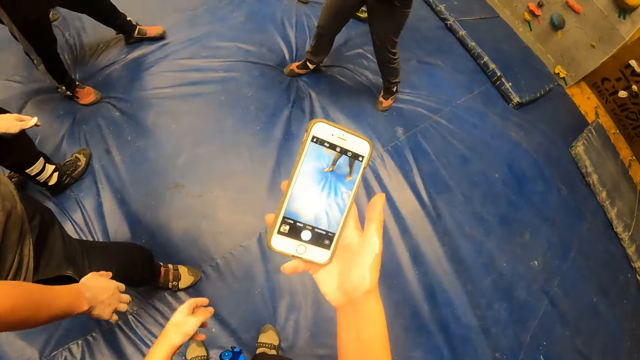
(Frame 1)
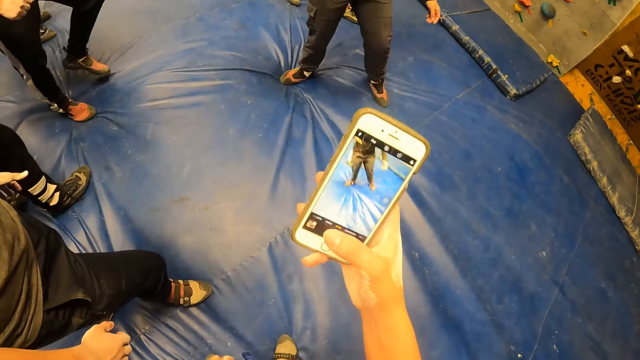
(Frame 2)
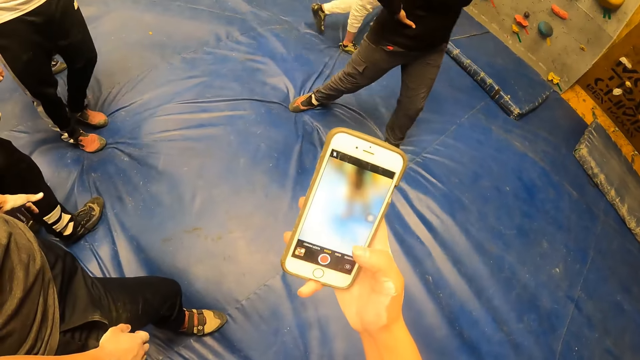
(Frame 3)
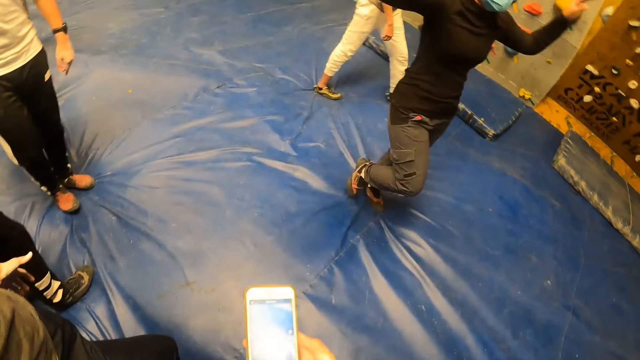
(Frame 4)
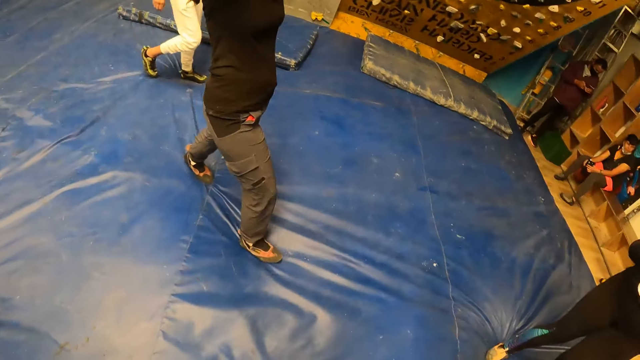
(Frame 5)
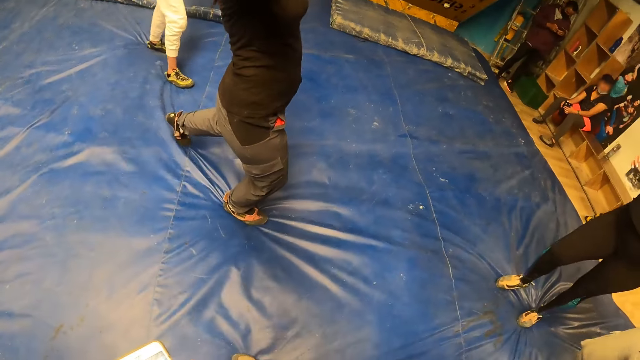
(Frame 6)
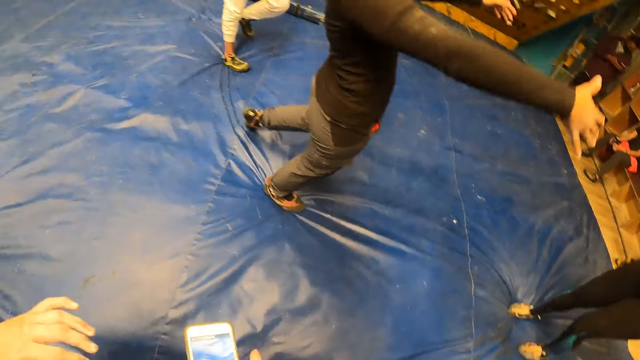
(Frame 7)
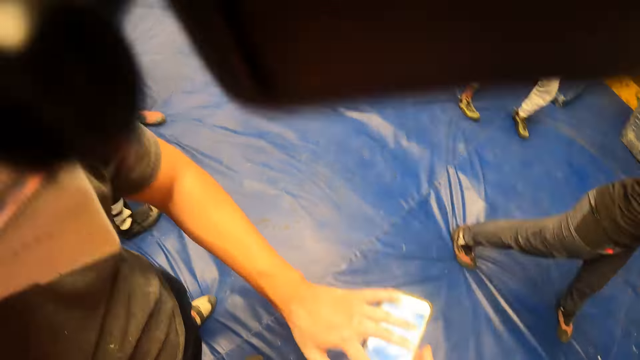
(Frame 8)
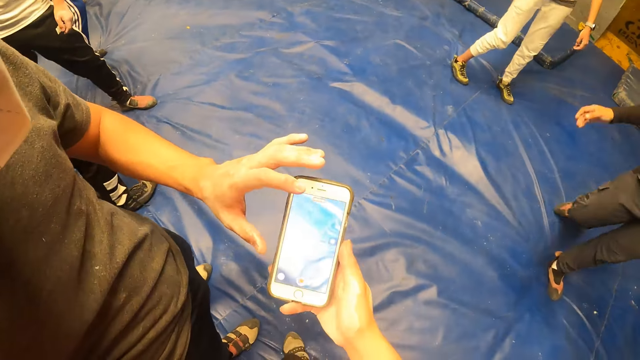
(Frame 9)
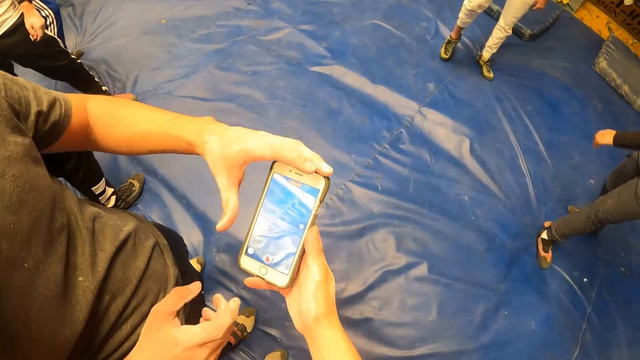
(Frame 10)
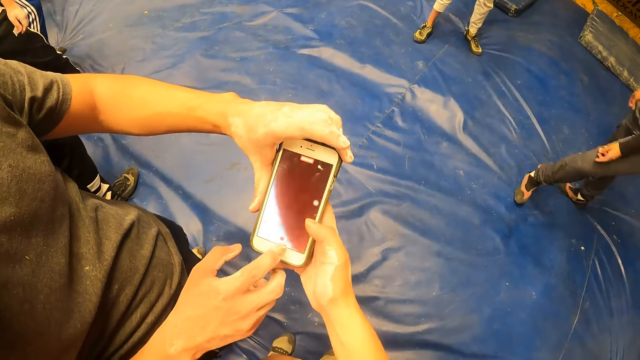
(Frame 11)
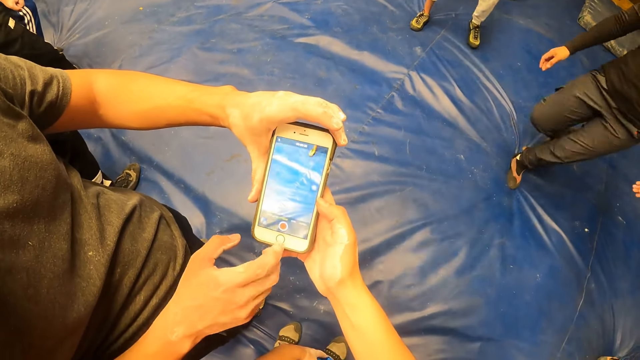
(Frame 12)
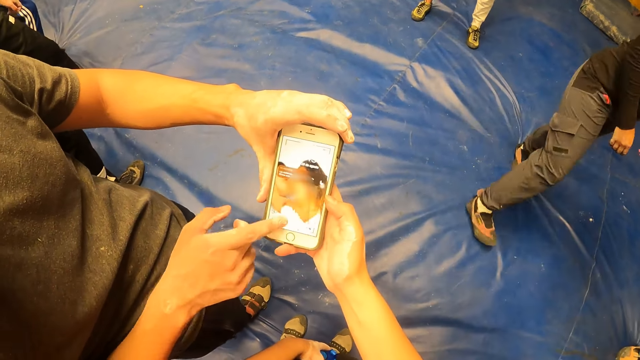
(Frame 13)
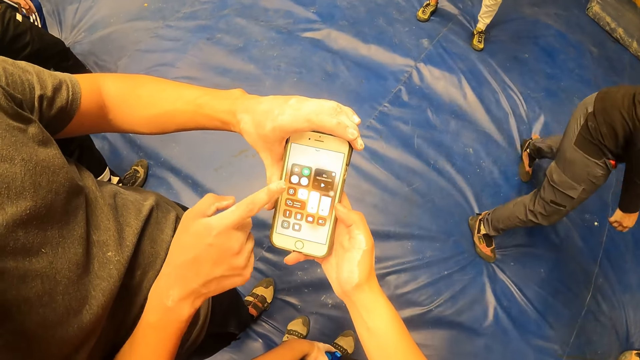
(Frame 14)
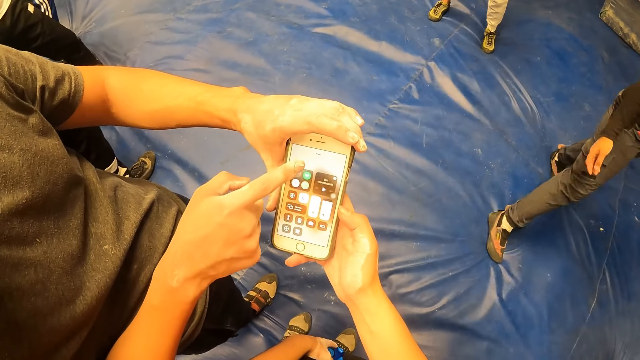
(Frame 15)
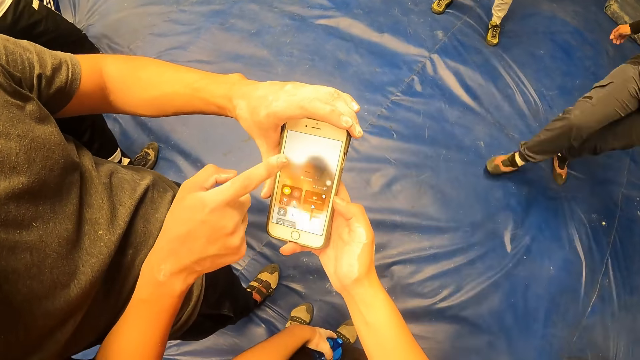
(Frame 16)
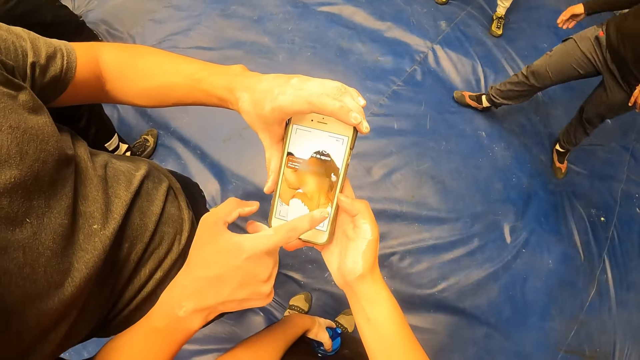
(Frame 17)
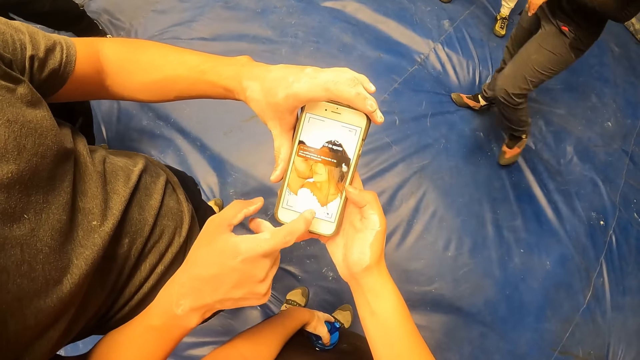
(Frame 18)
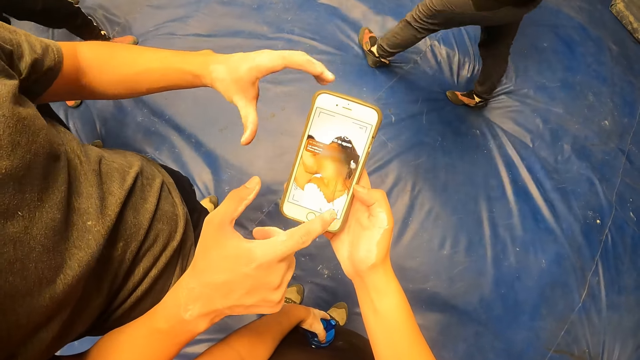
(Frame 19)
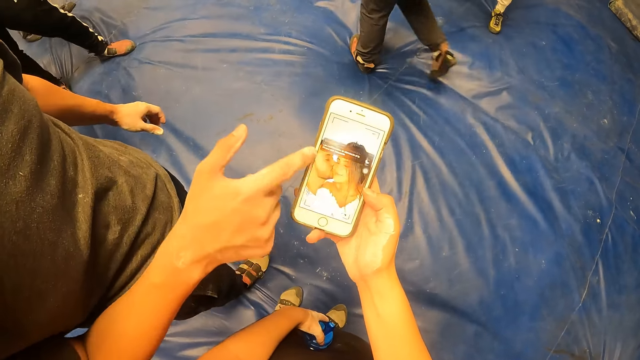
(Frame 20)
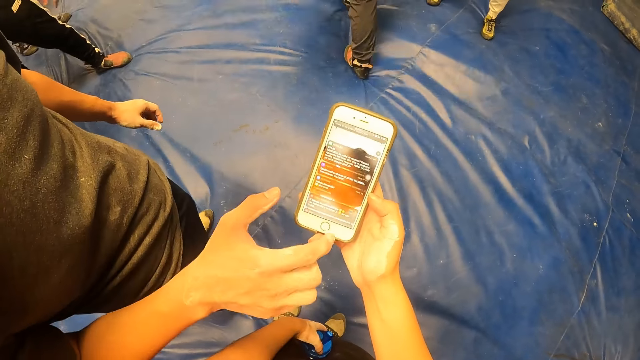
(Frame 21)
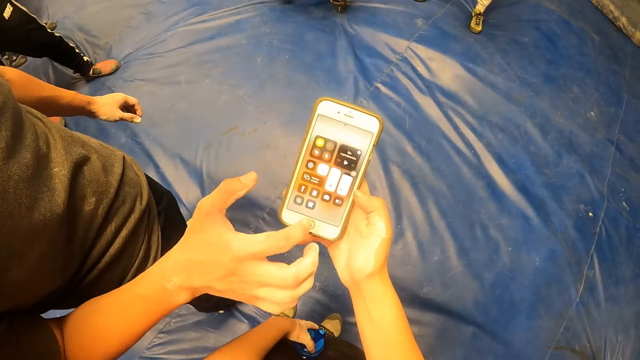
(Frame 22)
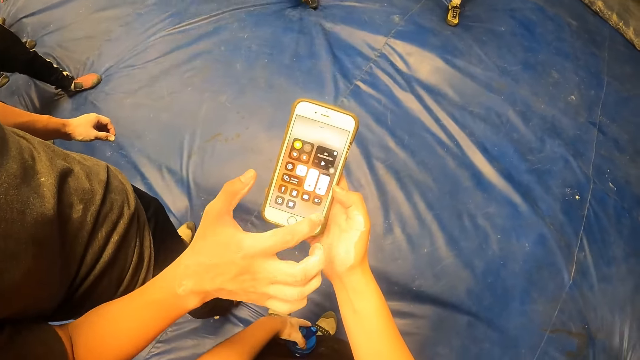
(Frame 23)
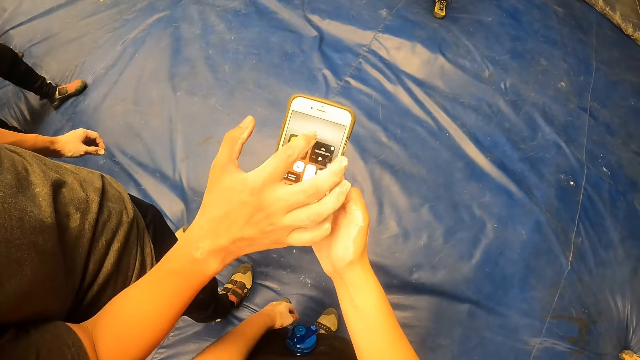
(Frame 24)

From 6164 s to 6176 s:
The camera wearer looks around the room. The man operates the phone with his right hand. The man uses the phone.

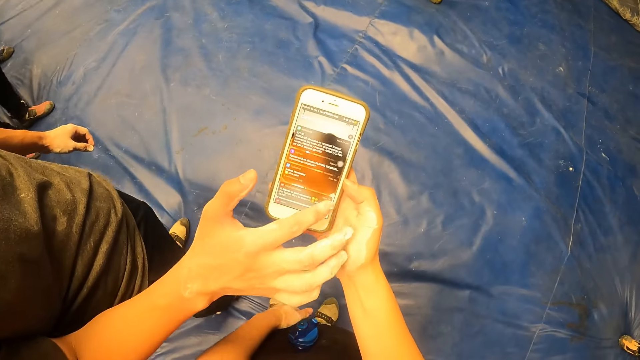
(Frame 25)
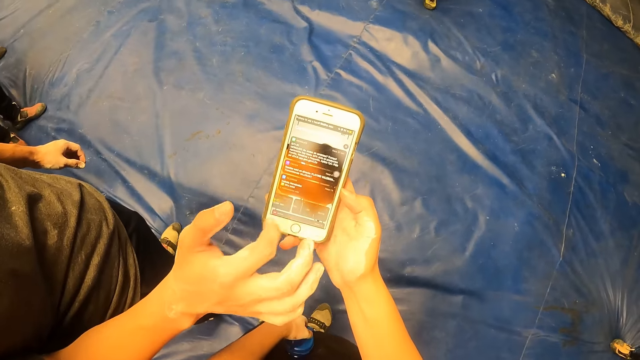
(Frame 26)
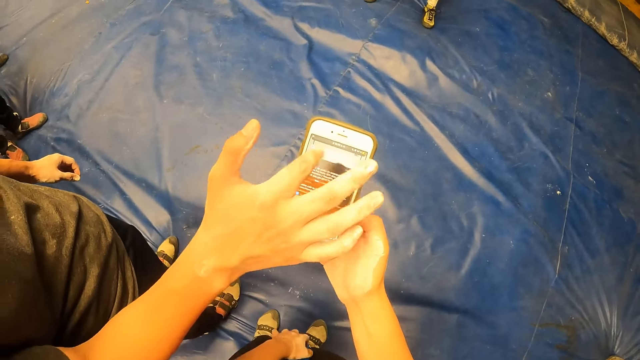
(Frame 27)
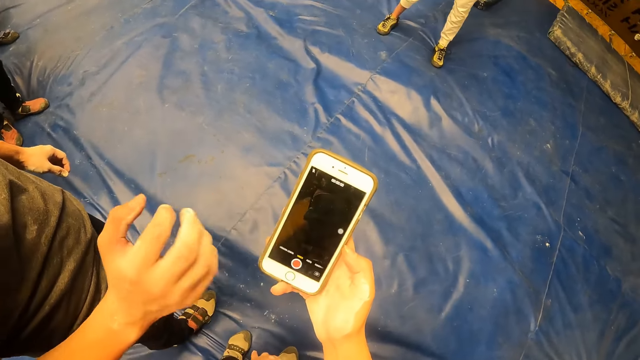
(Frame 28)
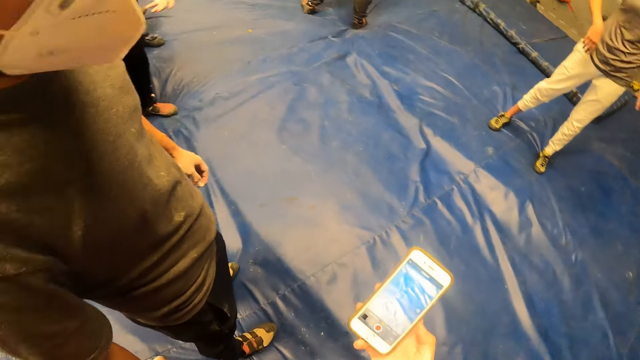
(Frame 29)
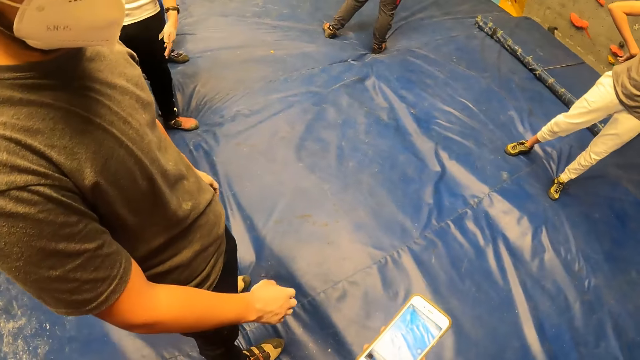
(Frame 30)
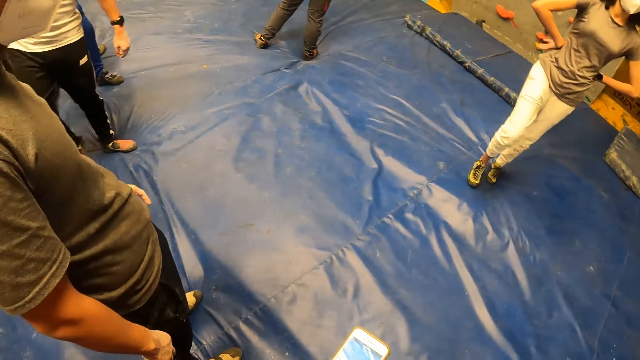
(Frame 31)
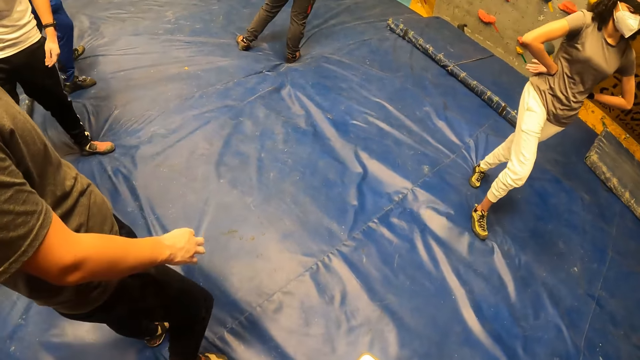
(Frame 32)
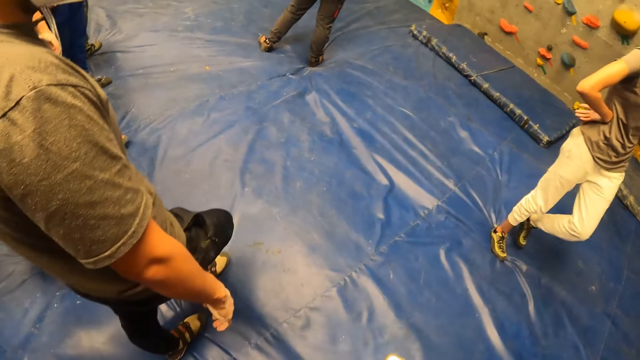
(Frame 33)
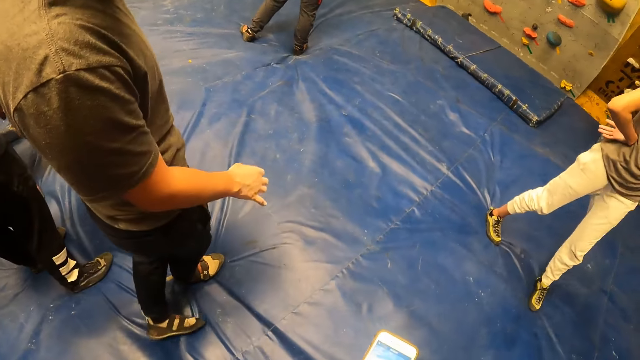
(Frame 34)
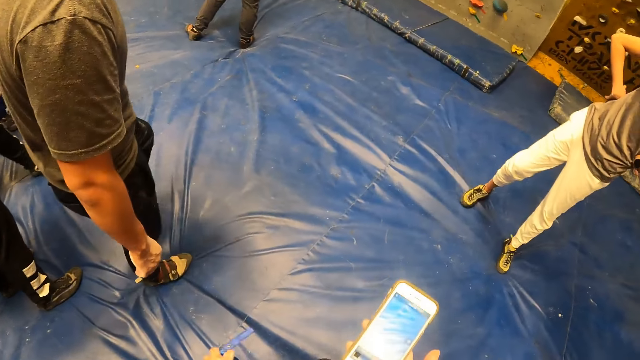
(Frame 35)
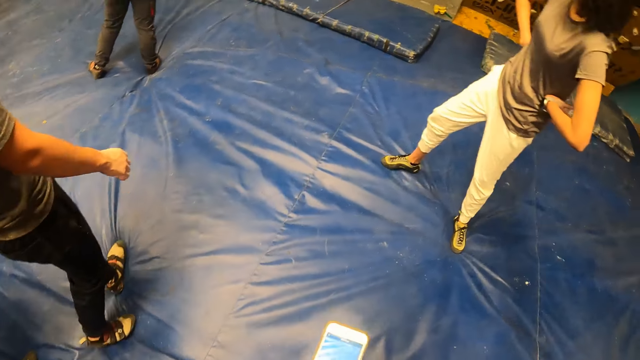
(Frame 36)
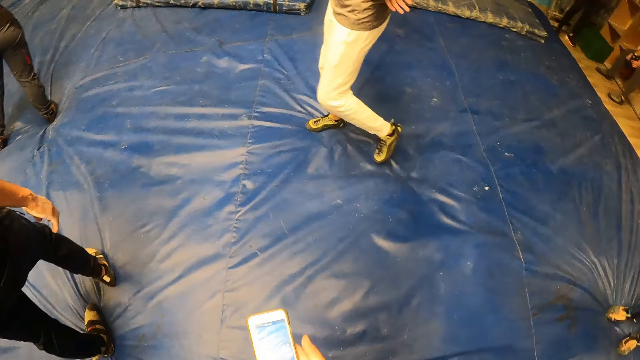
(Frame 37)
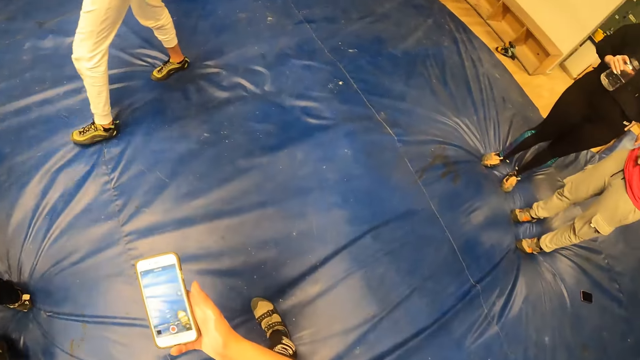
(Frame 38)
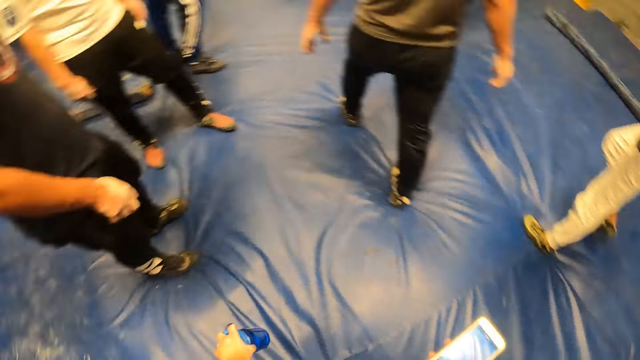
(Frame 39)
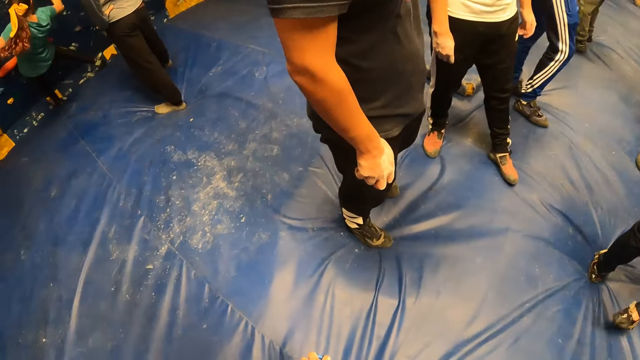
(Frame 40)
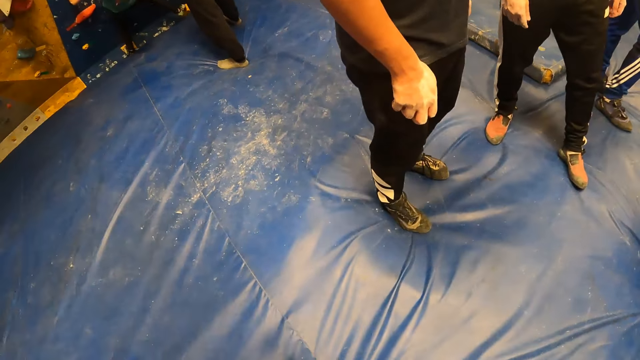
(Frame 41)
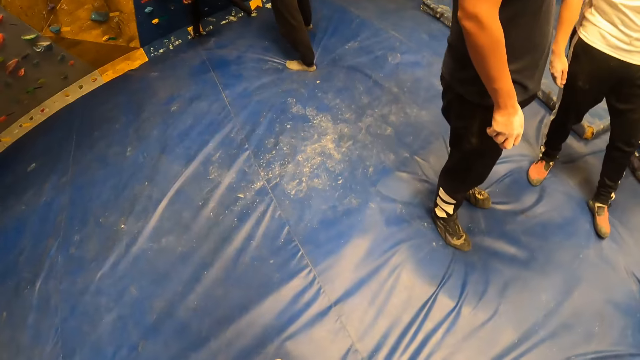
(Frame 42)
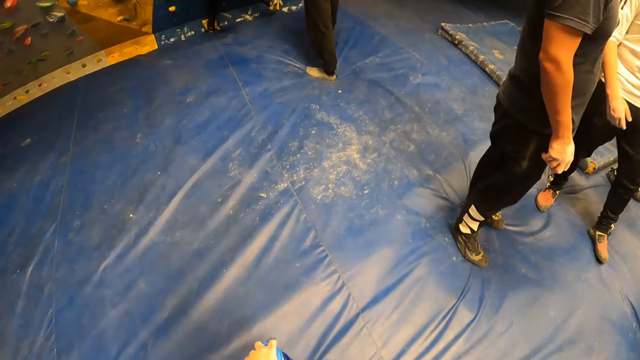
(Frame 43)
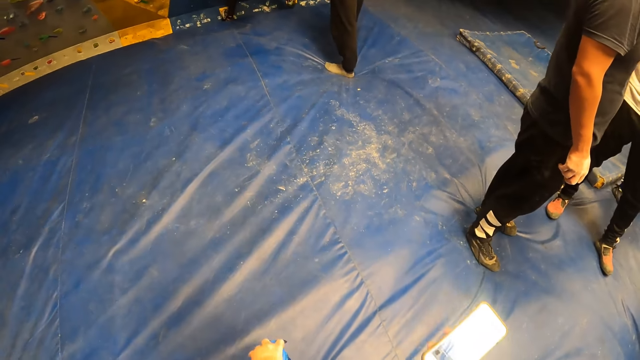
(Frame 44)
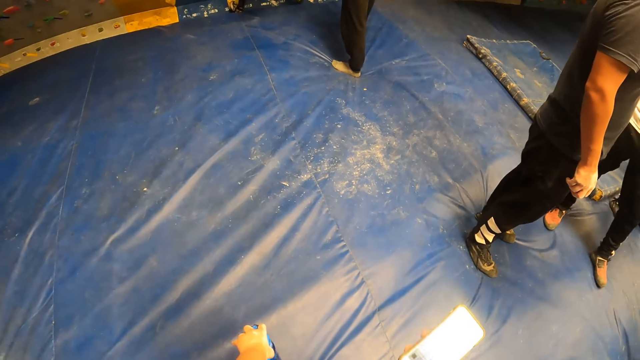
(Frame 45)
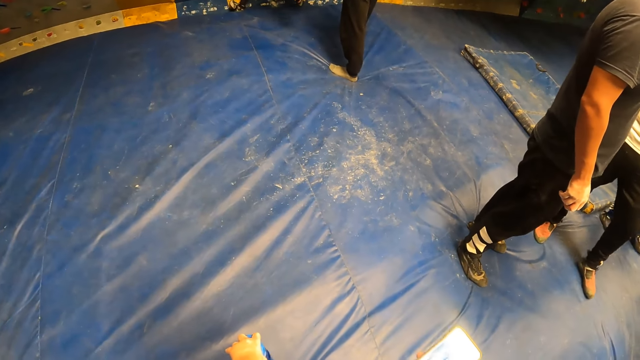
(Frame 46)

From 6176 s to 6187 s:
The camera wearer looks around the room. They use the phone. They look around the room.
